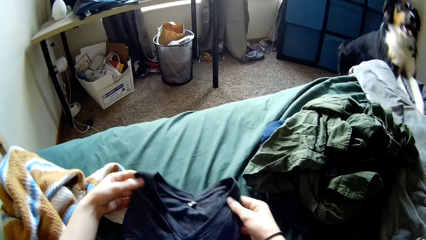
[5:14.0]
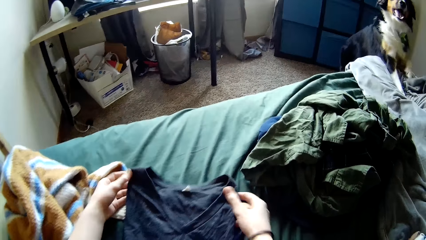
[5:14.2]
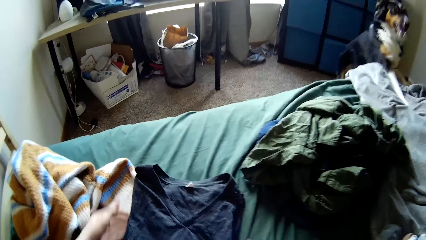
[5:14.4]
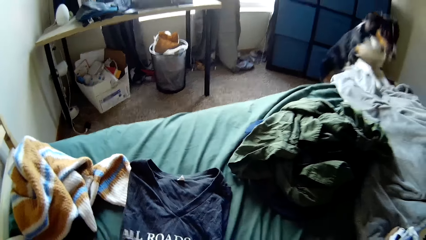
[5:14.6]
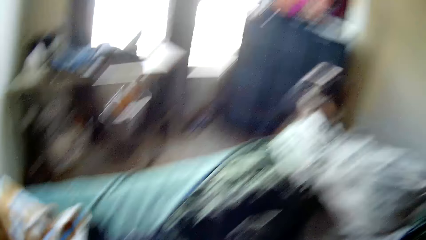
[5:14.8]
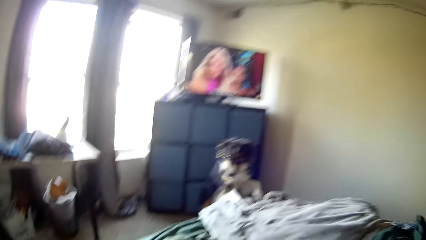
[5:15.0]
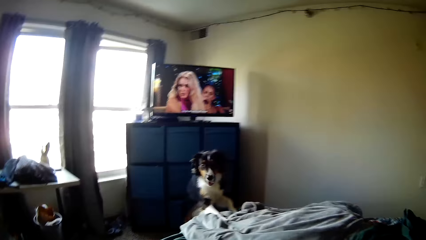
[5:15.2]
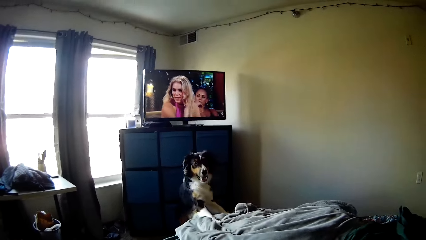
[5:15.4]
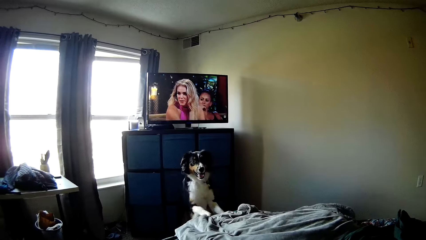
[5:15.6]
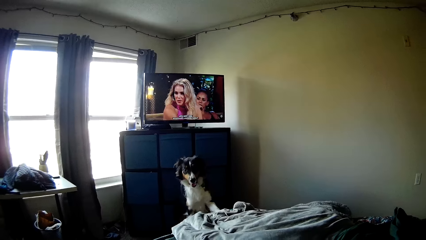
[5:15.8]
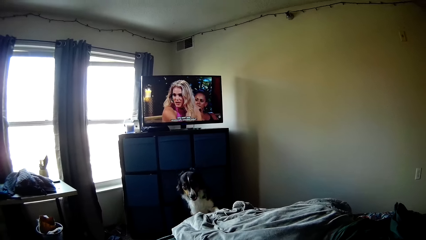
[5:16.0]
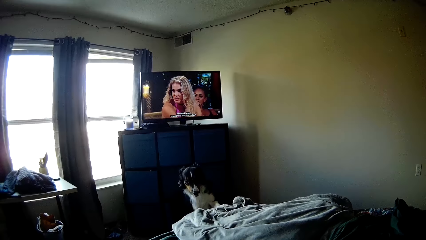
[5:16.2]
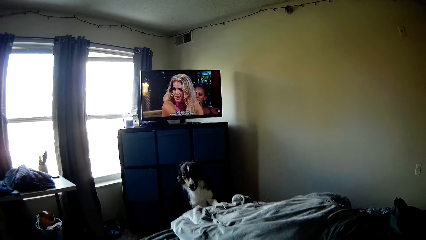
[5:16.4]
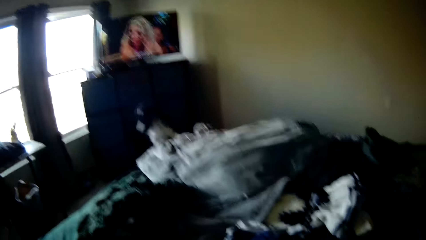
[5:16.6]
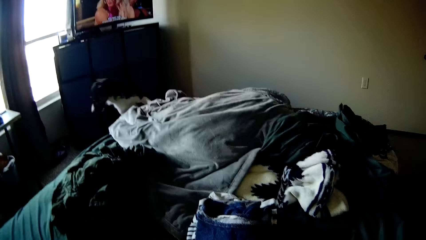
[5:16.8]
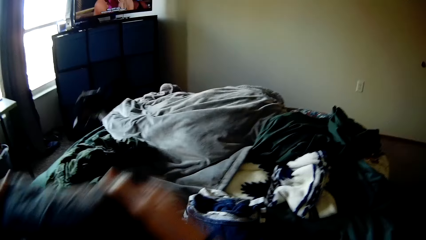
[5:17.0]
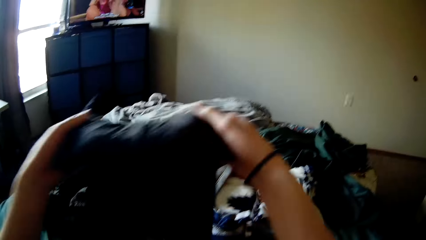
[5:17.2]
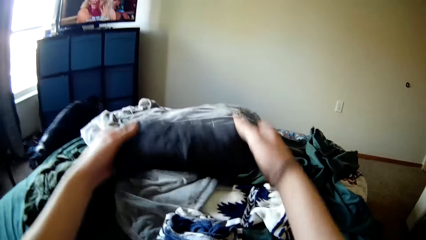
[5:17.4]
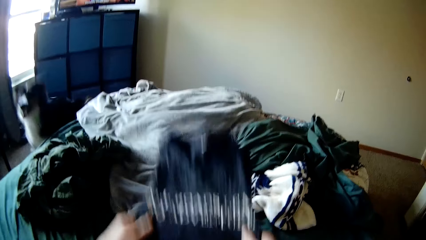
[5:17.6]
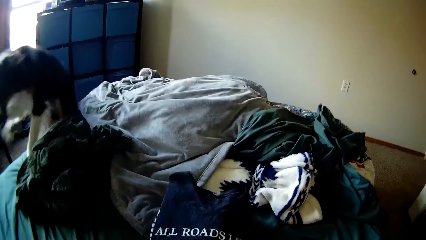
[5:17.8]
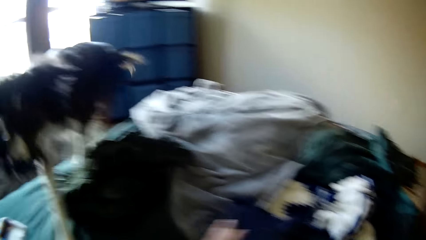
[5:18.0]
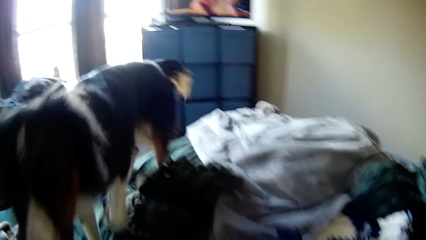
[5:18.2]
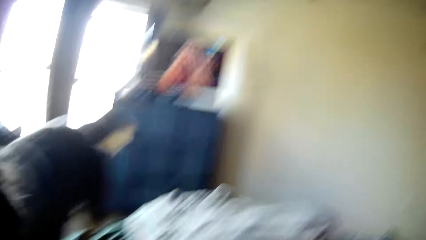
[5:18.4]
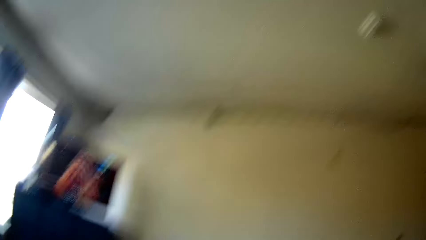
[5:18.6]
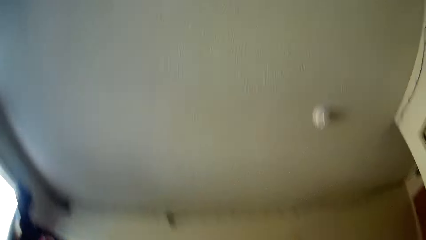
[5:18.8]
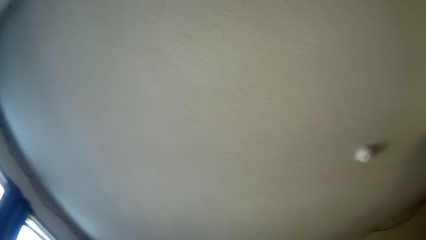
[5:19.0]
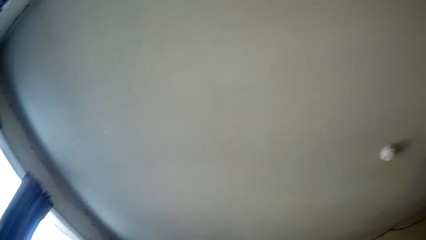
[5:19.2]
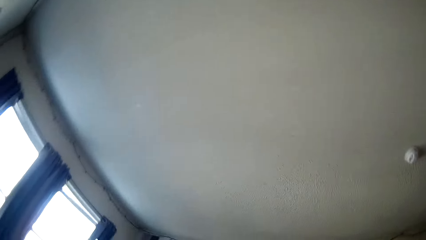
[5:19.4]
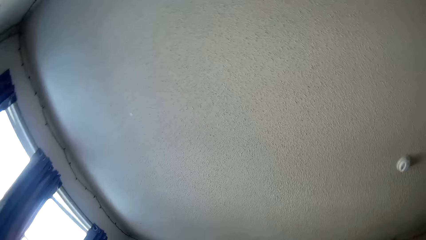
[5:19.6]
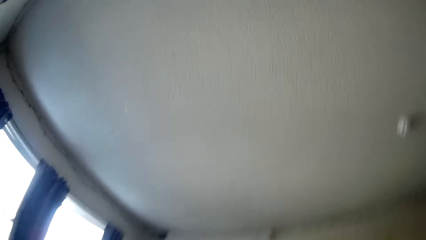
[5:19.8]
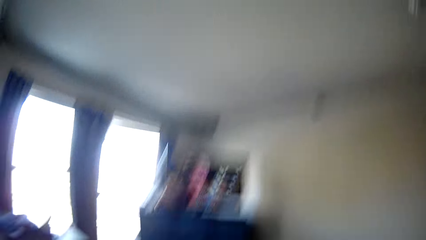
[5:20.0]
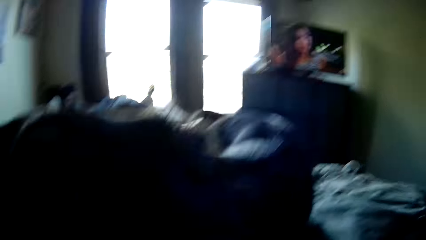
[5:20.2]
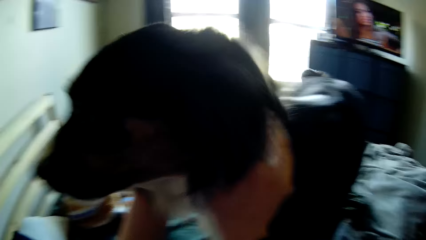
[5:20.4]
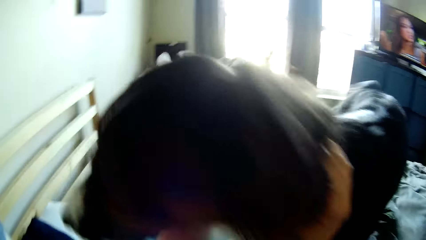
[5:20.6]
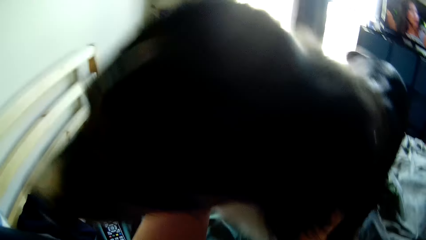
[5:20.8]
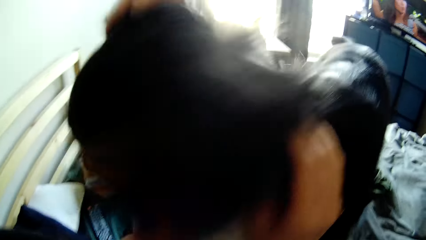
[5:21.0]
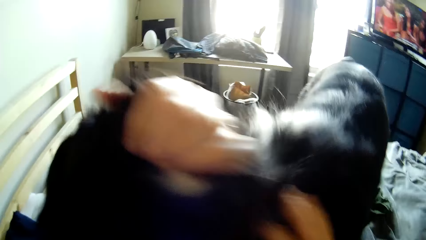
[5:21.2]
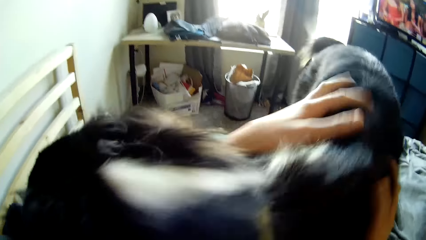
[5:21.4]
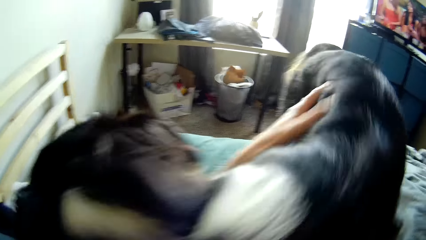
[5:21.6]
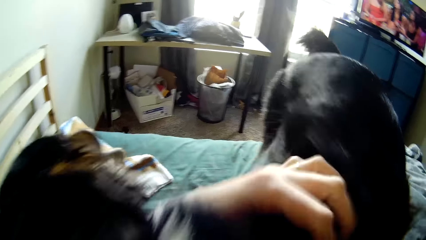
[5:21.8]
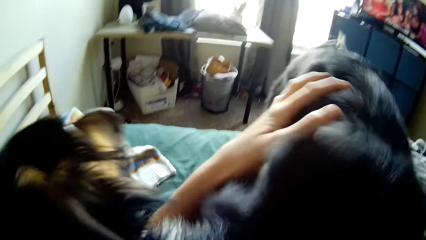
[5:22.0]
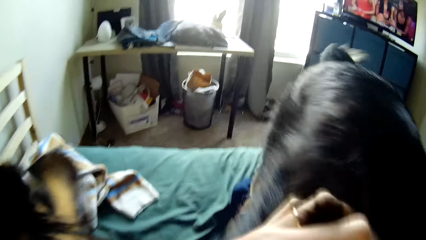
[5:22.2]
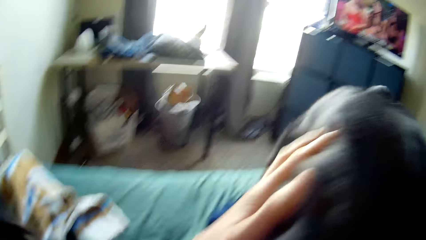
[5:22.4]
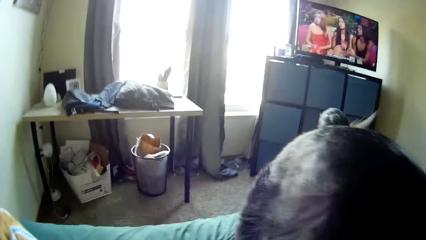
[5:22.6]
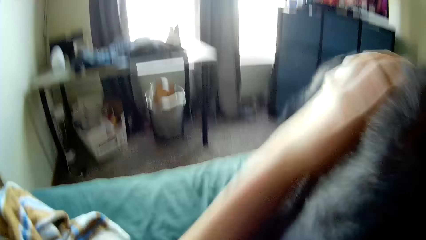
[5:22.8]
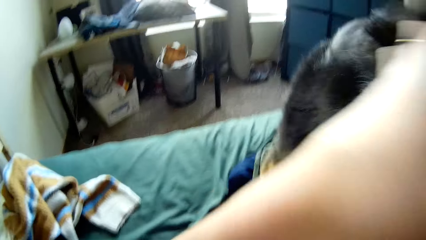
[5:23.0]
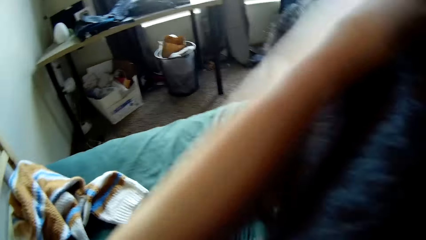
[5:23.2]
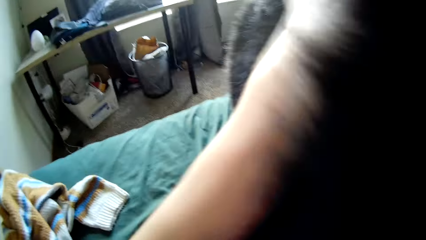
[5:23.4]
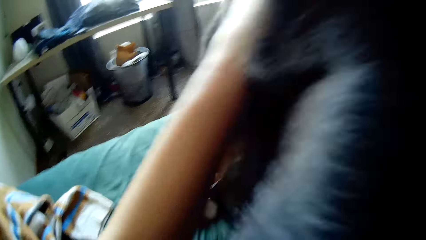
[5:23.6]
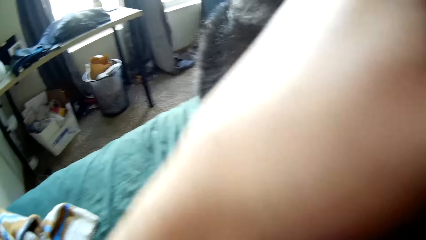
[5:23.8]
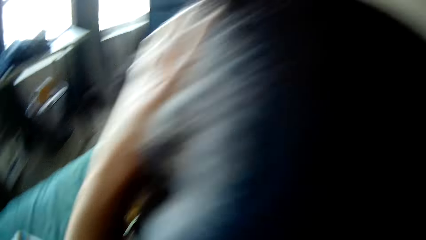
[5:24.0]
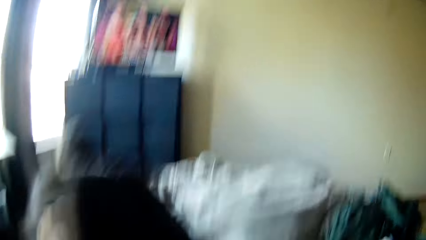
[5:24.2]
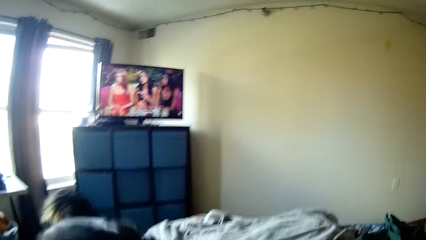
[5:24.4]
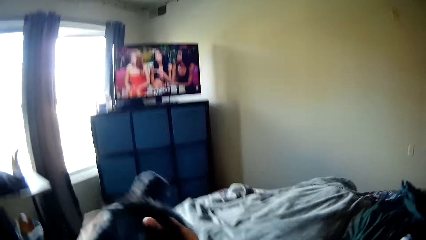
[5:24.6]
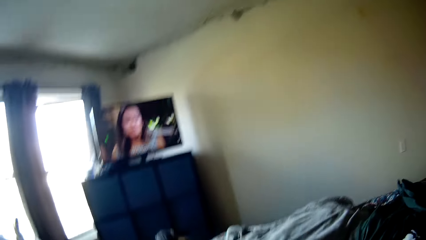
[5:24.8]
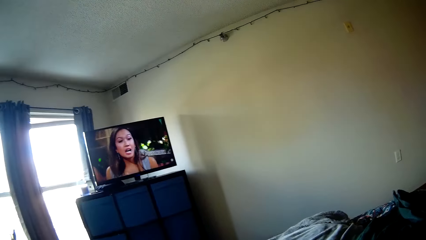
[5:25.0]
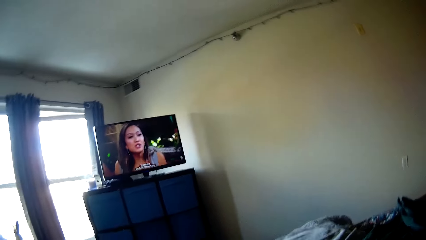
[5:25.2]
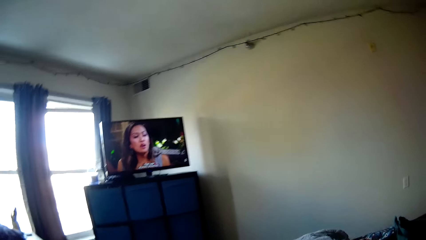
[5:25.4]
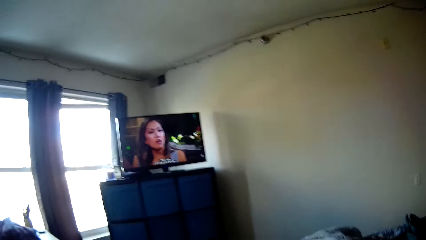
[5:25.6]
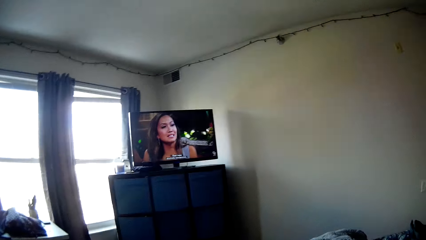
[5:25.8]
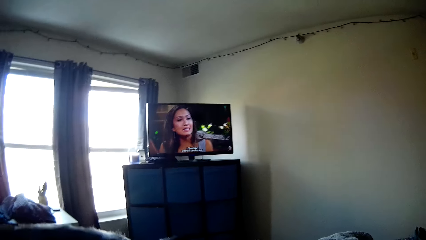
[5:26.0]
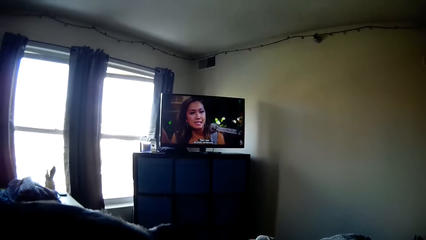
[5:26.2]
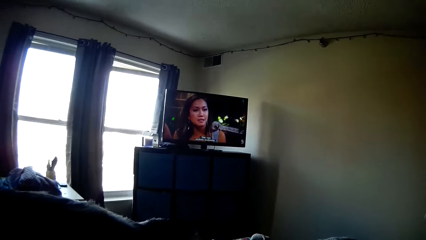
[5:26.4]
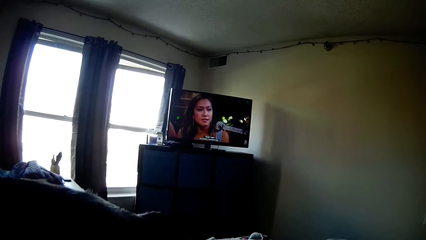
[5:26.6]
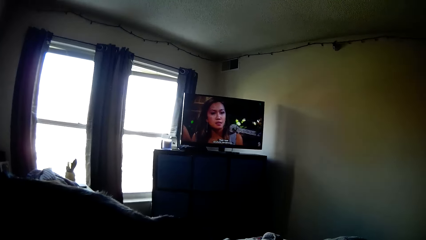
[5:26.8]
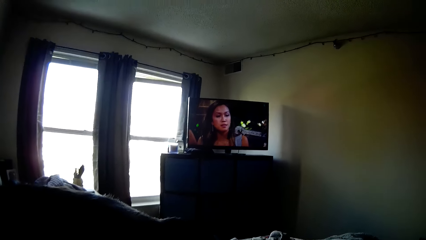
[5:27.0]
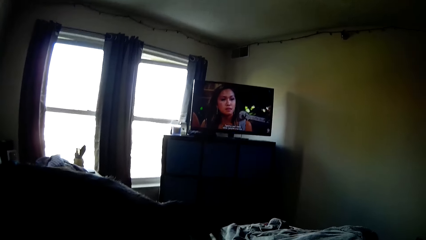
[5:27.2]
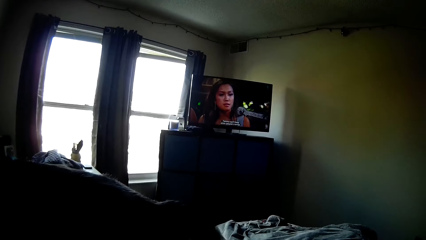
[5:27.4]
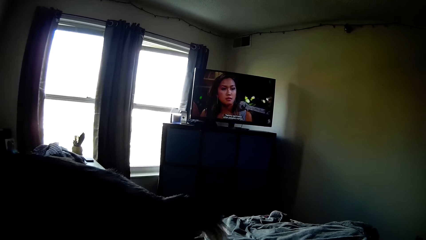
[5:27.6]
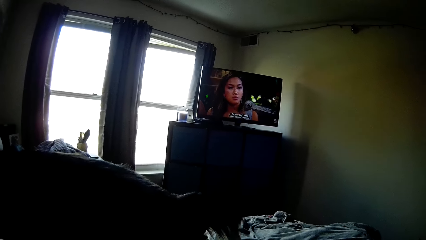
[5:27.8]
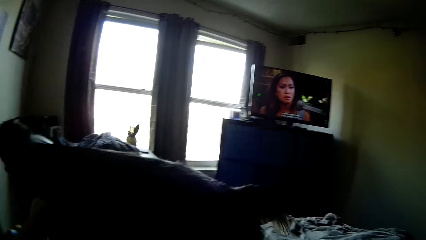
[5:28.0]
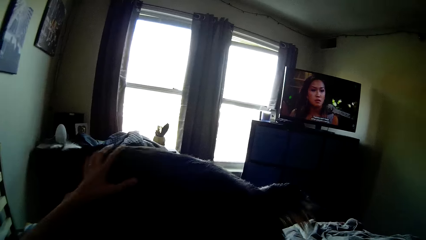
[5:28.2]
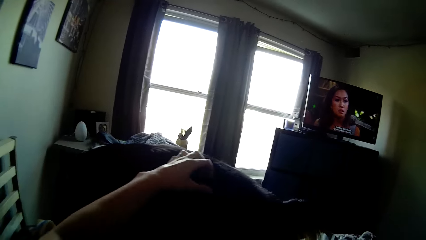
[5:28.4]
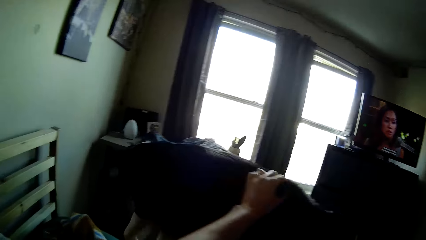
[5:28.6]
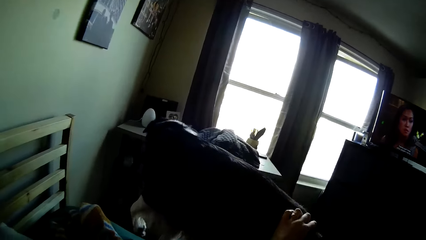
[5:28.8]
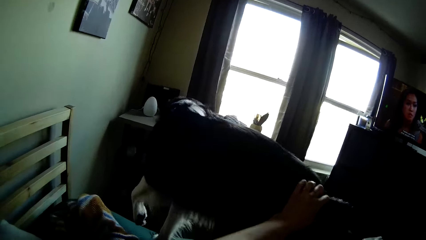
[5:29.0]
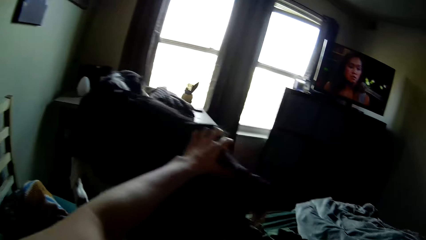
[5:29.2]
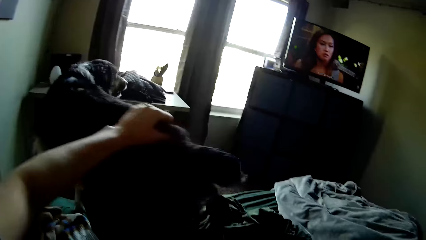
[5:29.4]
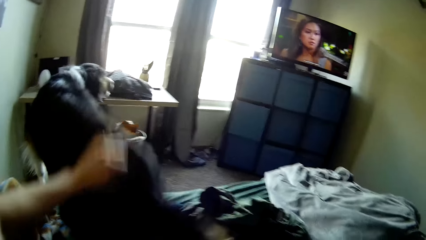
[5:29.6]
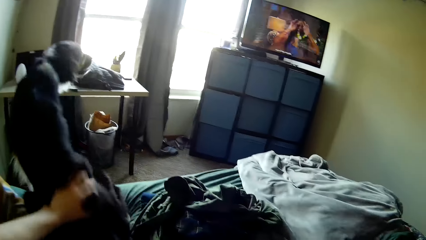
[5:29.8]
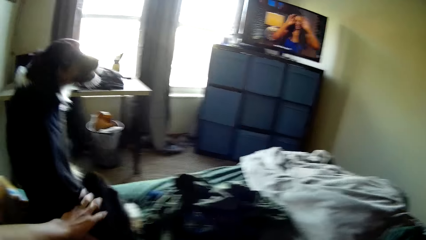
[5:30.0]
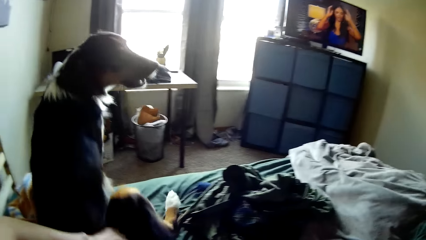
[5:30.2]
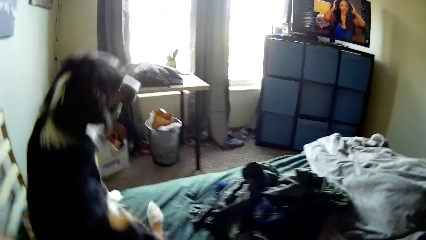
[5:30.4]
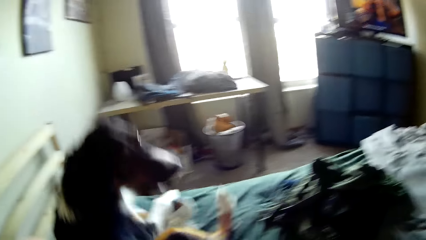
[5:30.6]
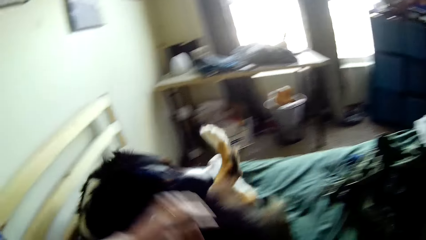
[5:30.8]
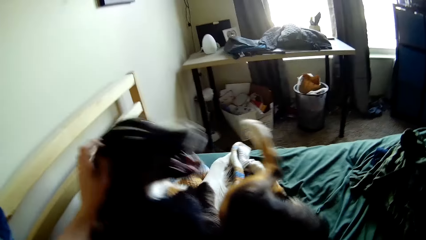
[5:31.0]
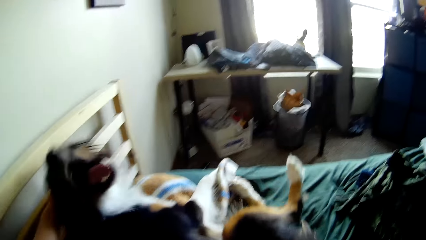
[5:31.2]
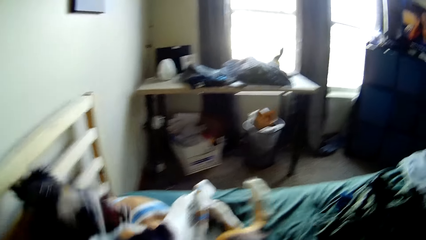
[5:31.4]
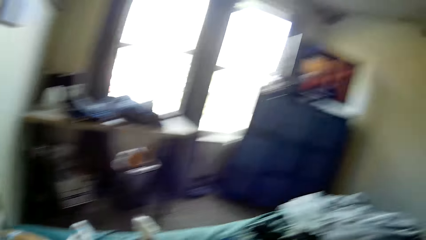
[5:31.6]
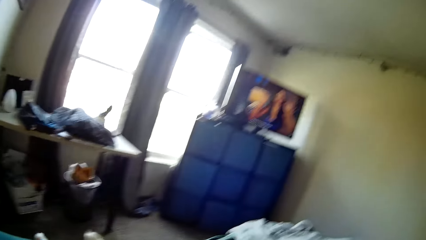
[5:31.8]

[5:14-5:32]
The camera wearer looks around the room. The dog comes down from the bed. The dog climbs the bed. The camera wearer drops the cloth in their hands on a stack of clothes on the bed. They look around the room. They play with the dog on the bed. They rub the dog with their hand. They look at the television. They rub the dog with their hand.
